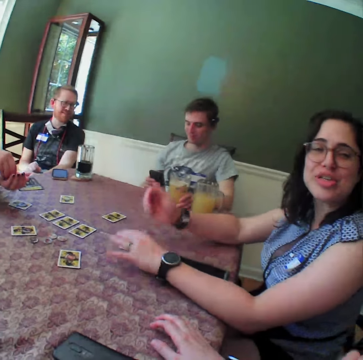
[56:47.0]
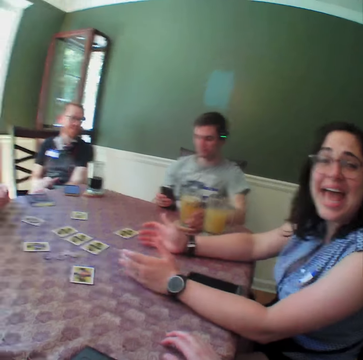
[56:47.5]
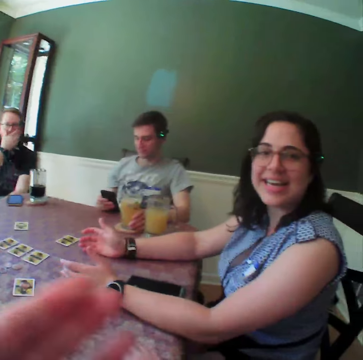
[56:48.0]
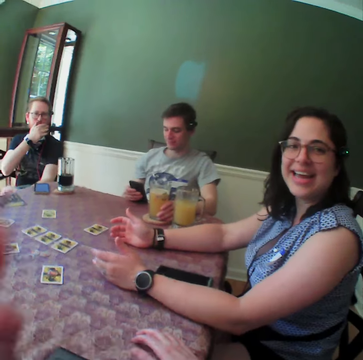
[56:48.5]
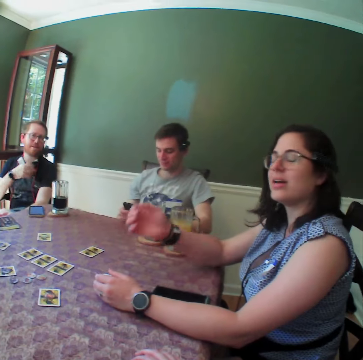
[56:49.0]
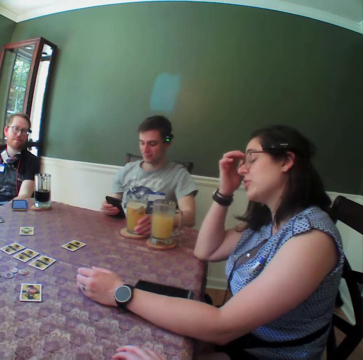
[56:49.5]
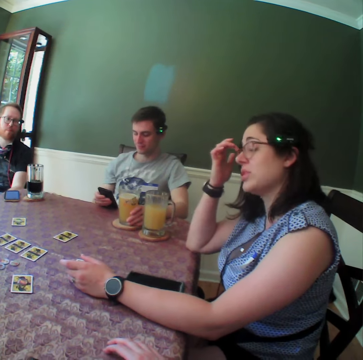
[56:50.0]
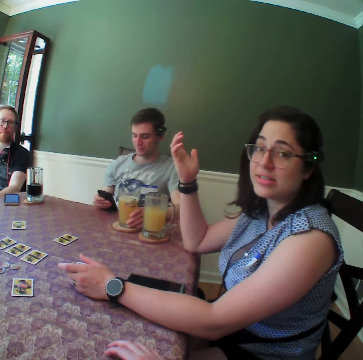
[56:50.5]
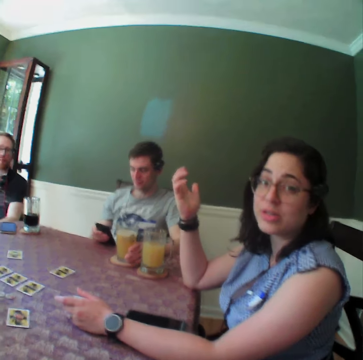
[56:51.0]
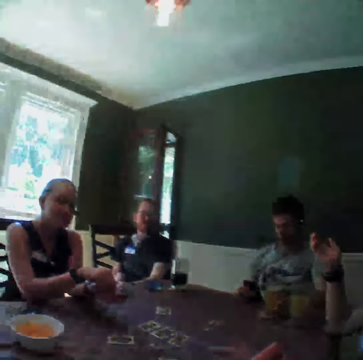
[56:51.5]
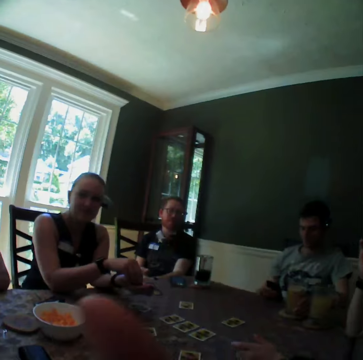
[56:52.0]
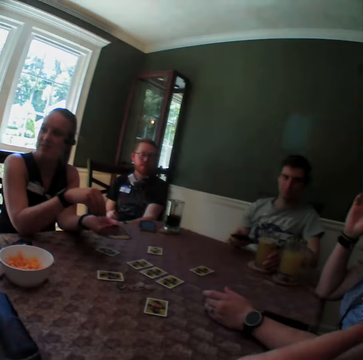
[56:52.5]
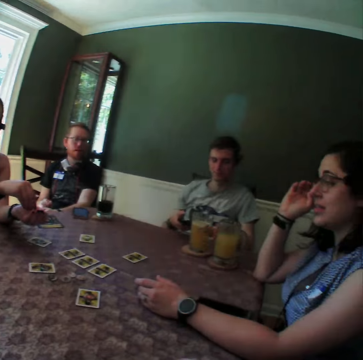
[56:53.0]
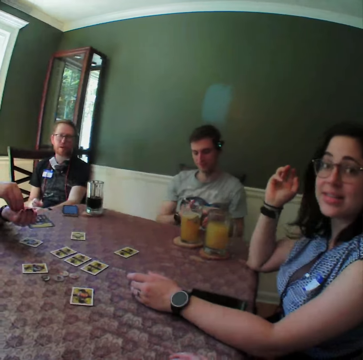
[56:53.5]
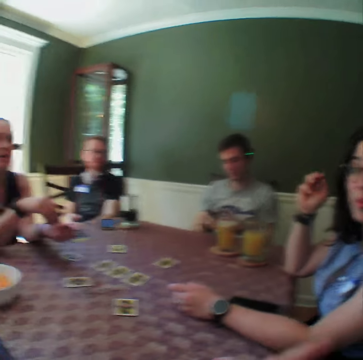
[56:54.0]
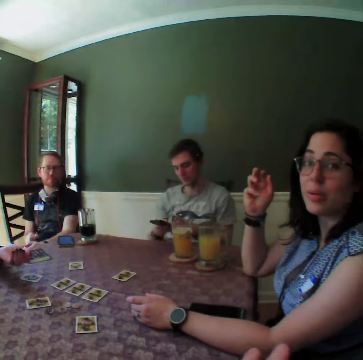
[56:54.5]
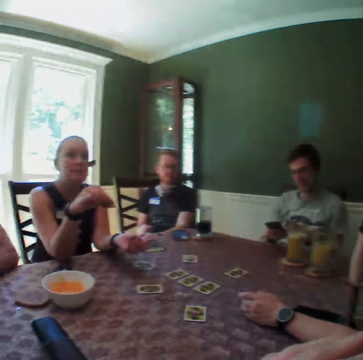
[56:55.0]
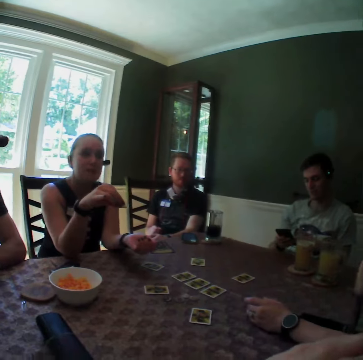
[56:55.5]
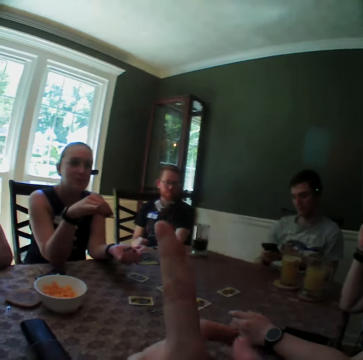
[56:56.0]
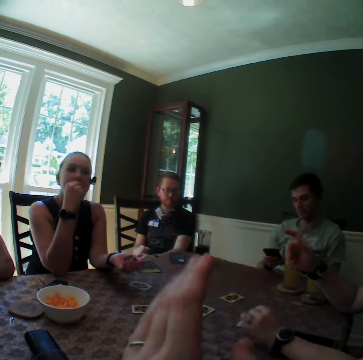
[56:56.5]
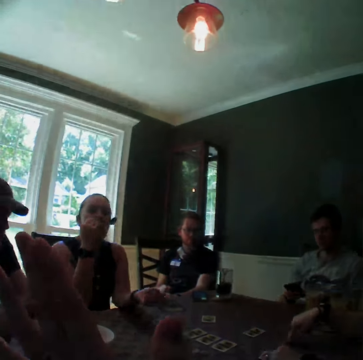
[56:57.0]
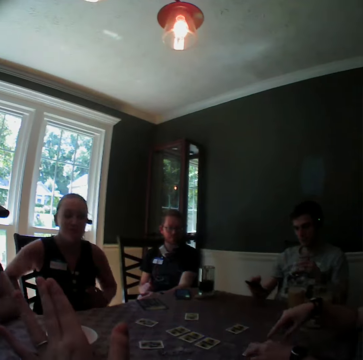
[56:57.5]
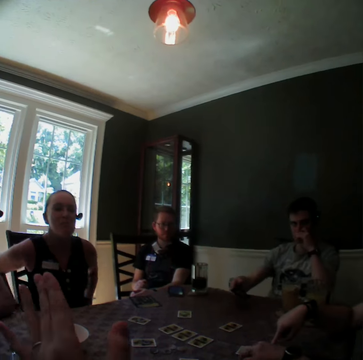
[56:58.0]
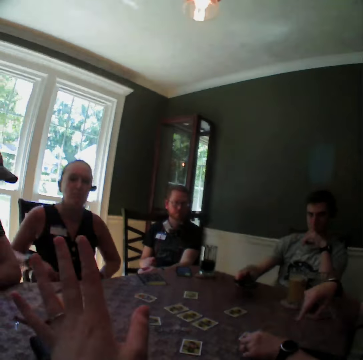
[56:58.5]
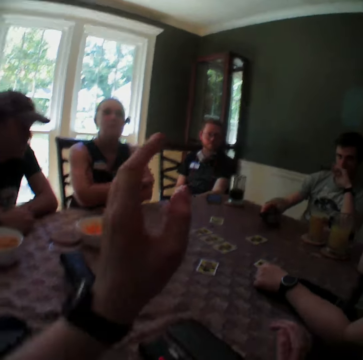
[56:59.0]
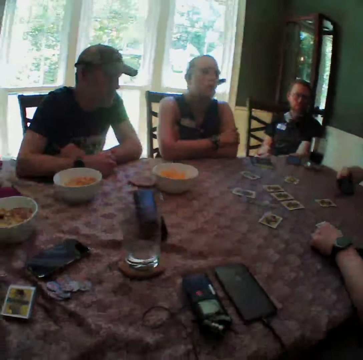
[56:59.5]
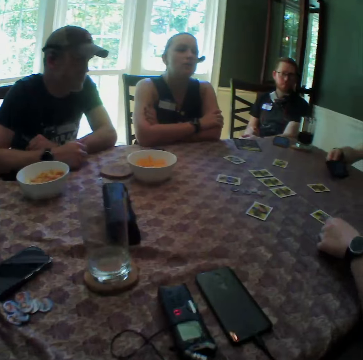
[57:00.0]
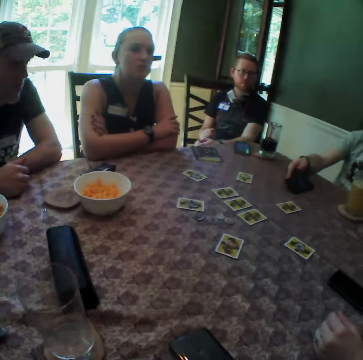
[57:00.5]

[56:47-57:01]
A woman moves her hands. A man rubs his face with his right hand. The camera wearer licks her fingers. The woman rubs her head with her right hand. The man converses with the camera wearer, with the woman, with another man, with another woman and with a third man. The first woman moves her right hand. The camera wearer looks around and moves her right hand. The other woman picks cheese puffs from her left hand with her right hand. The camera wearer moves her left hand. The other woman interacts with the camera wearer. The camera wearer moves her left hand. She points. The other woman eats the cheese puffs in her right hand. The first woman moves her hands and taps the table with both hands. The other woman adjusts her cloth with both hands. The second man places the phone on the table with his right hand and rests his left hand on his chin. The other woman folds her hands together on the table.

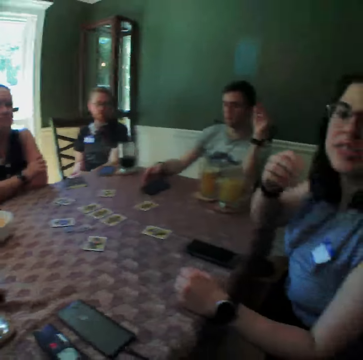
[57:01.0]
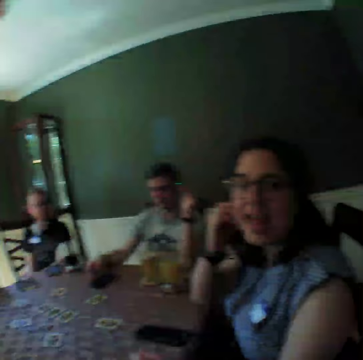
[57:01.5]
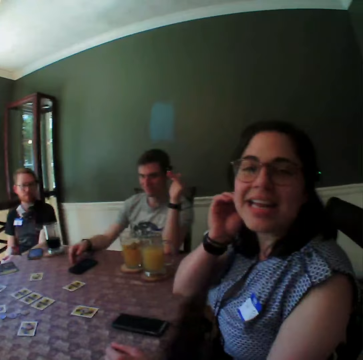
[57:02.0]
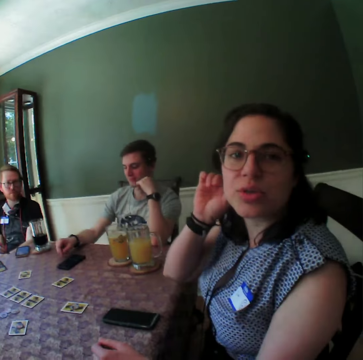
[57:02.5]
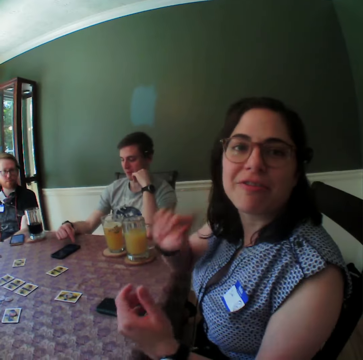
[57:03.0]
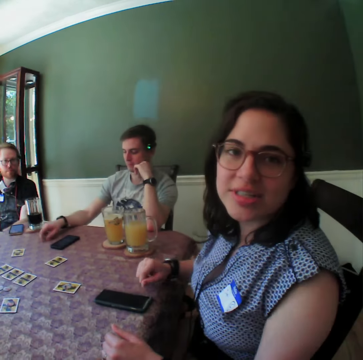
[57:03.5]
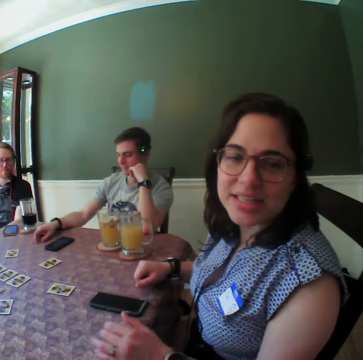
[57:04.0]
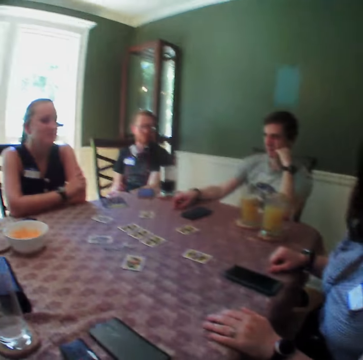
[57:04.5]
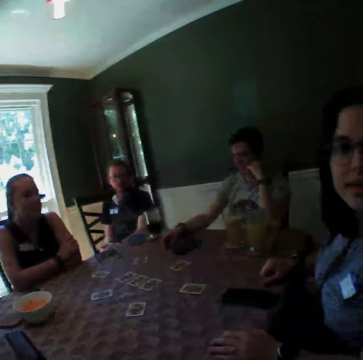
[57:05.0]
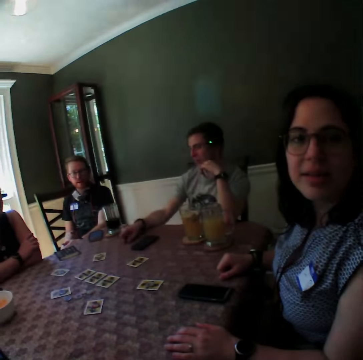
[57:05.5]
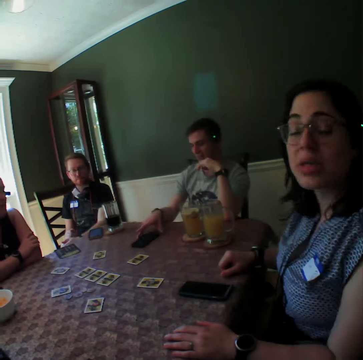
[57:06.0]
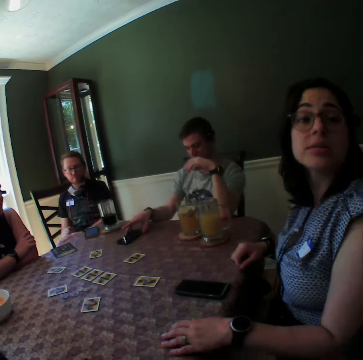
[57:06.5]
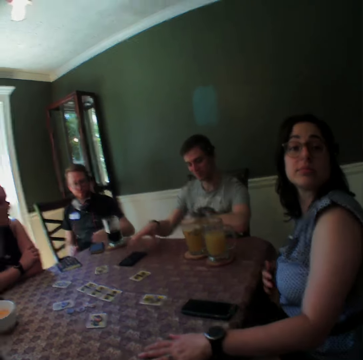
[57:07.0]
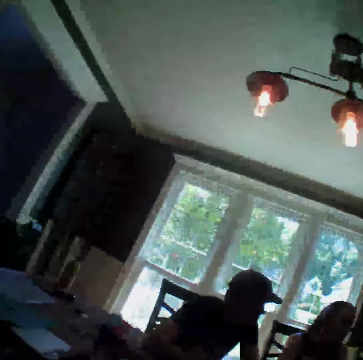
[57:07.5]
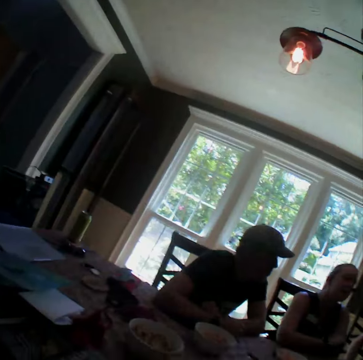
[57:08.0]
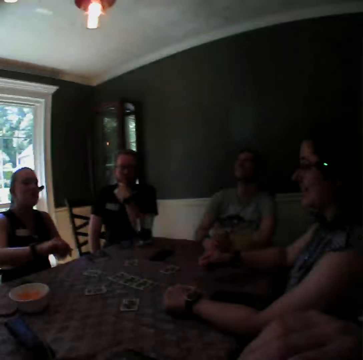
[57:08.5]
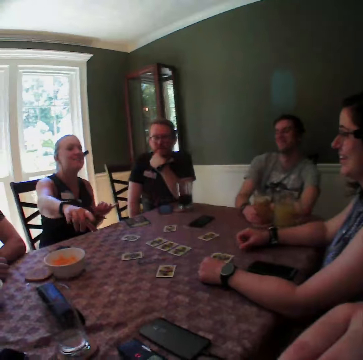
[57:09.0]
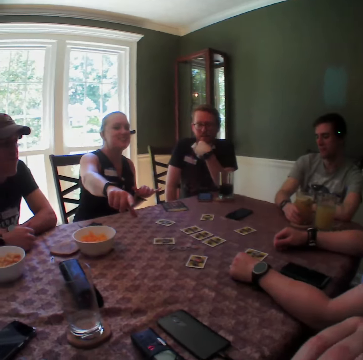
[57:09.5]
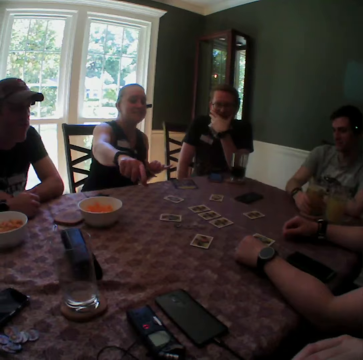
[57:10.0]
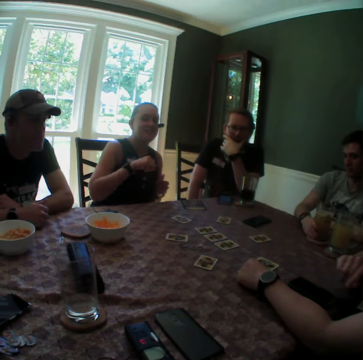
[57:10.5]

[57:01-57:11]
The camera wearer looks around. She interacts with a woman. A man presses the phone on the table with his right index finger. The man moves the phone on the table with his right hand. Another woman interacts with the first woman and points at the camera wearer. The camera wearer raises her right hand. Another man rubs his chin with his left hand.

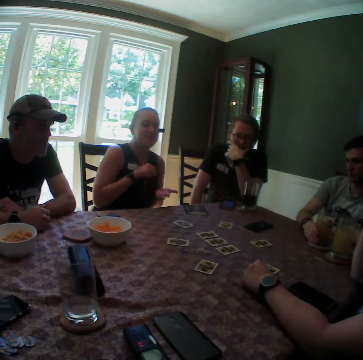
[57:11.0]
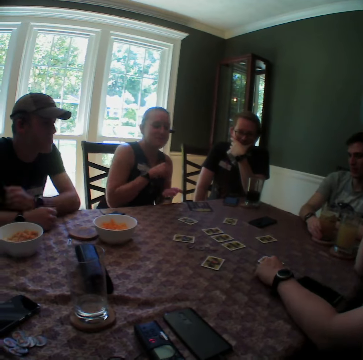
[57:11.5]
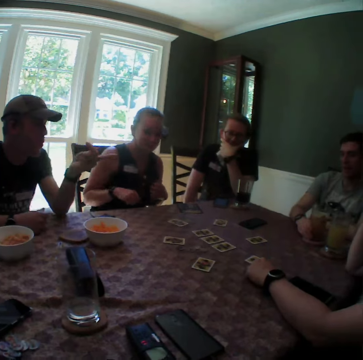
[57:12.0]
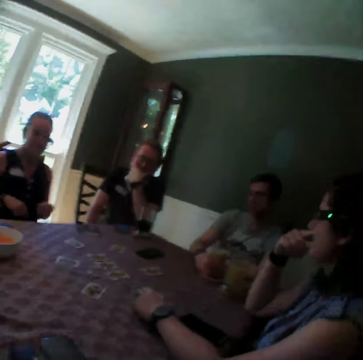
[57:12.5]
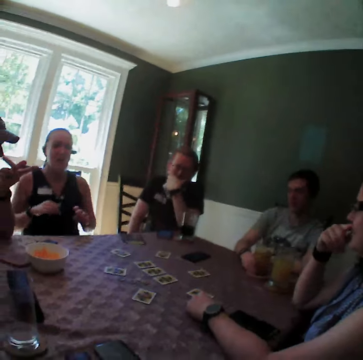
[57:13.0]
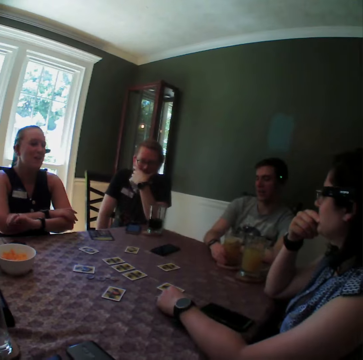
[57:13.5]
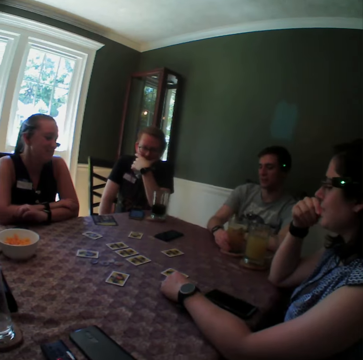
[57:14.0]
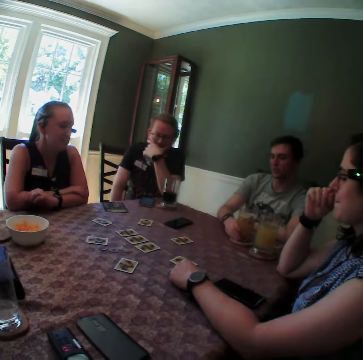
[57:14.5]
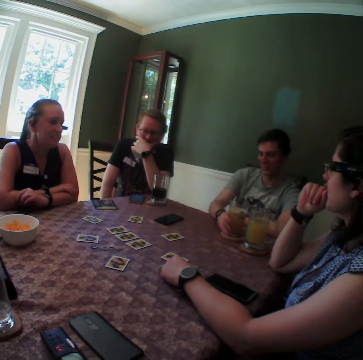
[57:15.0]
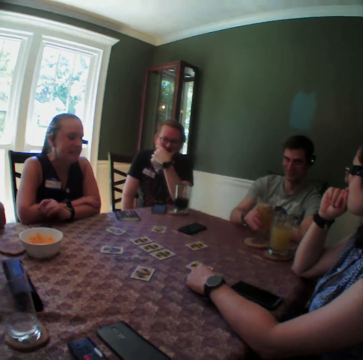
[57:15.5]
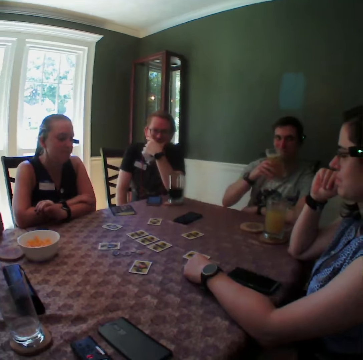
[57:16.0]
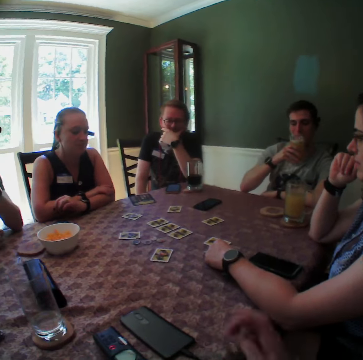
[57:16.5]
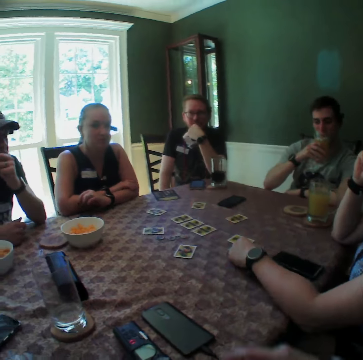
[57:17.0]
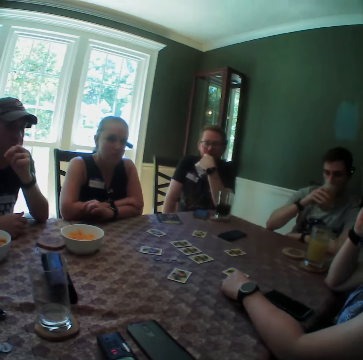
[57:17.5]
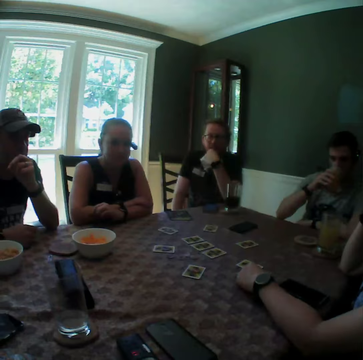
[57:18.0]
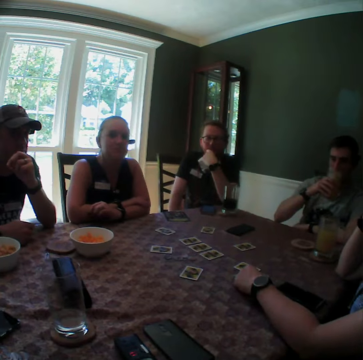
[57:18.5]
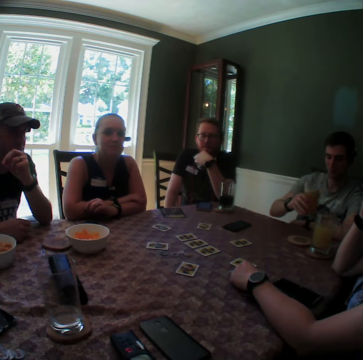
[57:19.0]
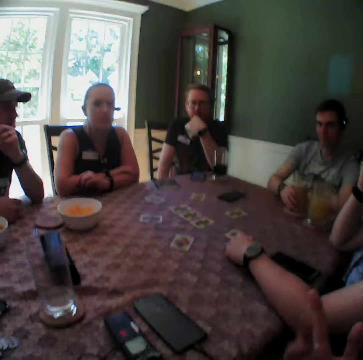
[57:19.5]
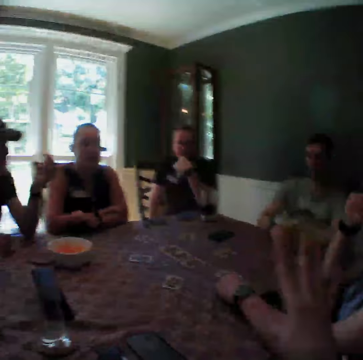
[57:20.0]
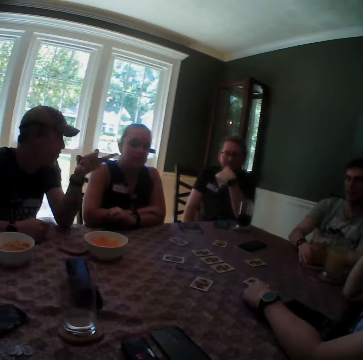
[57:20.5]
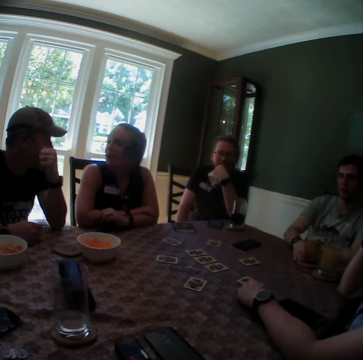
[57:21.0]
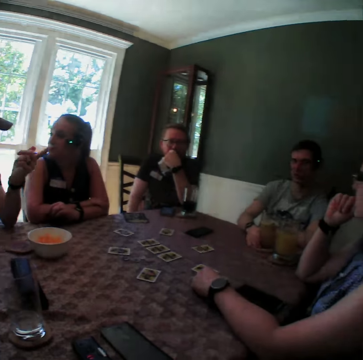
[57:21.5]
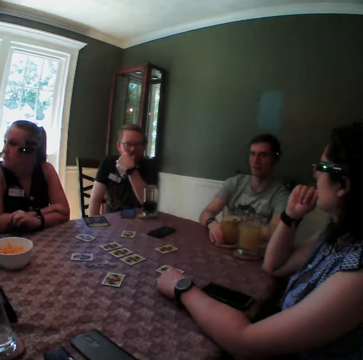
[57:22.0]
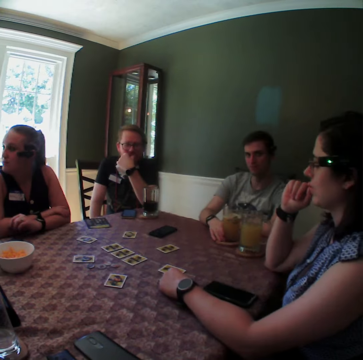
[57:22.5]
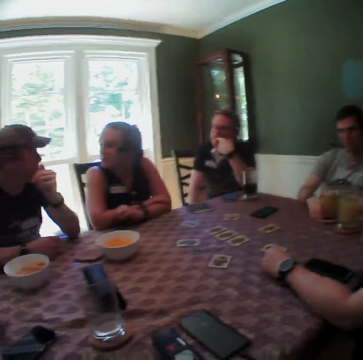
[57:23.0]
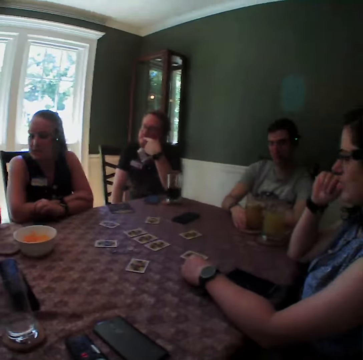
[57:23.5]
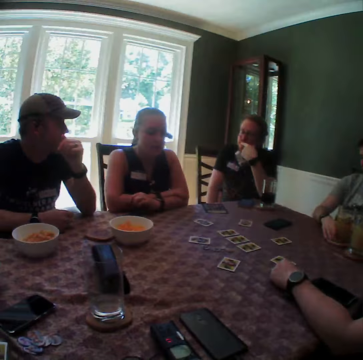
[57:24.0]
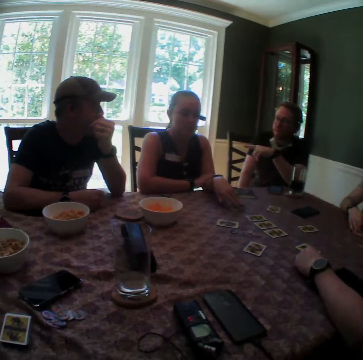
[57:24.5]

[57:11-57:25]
A woman moves both hands. Another woman raises her right hand. A man points at another man. The second woman rubs her mouth with her right hand. The first woman rests her hands on the table. The second man converses with the second woman, with a third man, with the first woman, with the first man and with the camera wearer. The second man picks a glass cup from a coaster on the table with his right hand and drinks from the glass cup in his right hand. The camera wearer points at the first man. She moves her right hand. The second man places the glass cup on the coaster on the table with his right hand. The first man interacts with the second man and points at the second man.
